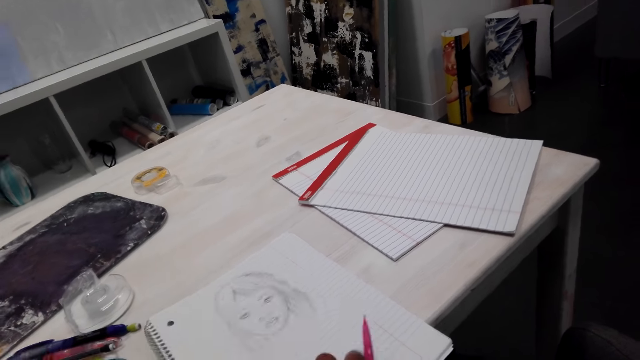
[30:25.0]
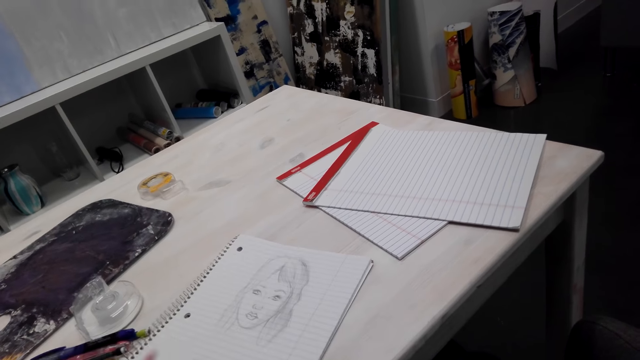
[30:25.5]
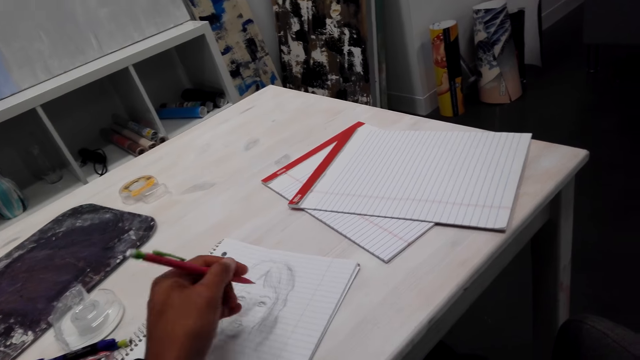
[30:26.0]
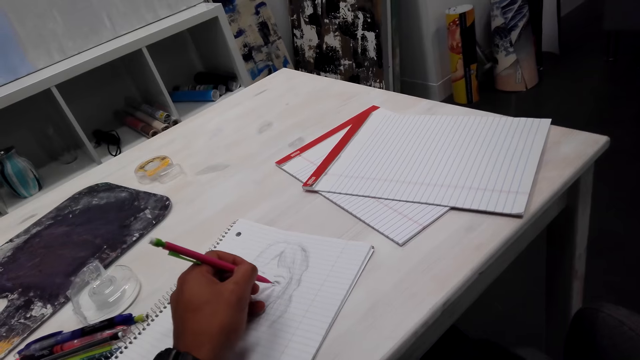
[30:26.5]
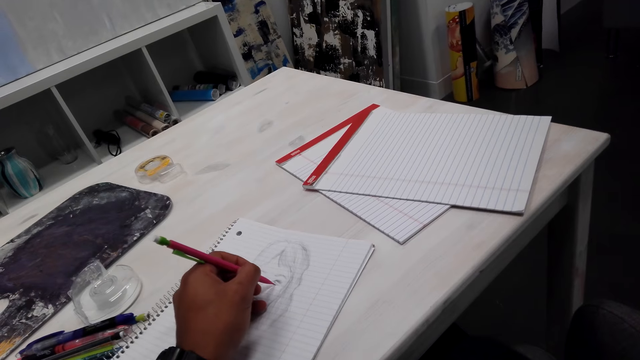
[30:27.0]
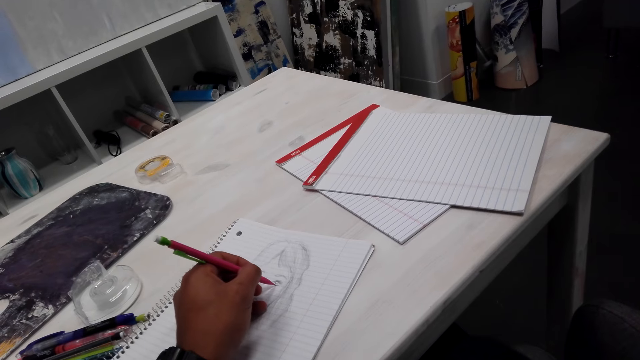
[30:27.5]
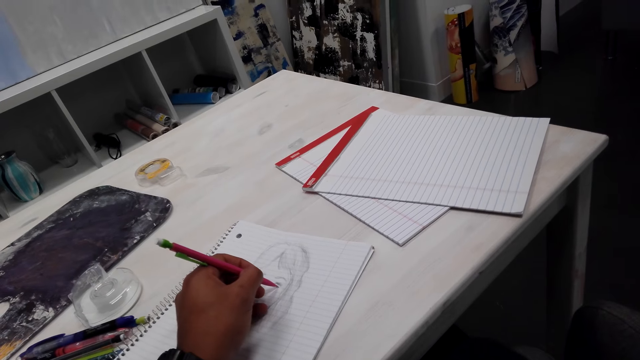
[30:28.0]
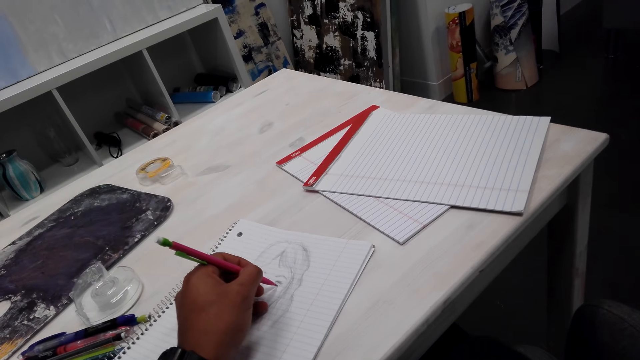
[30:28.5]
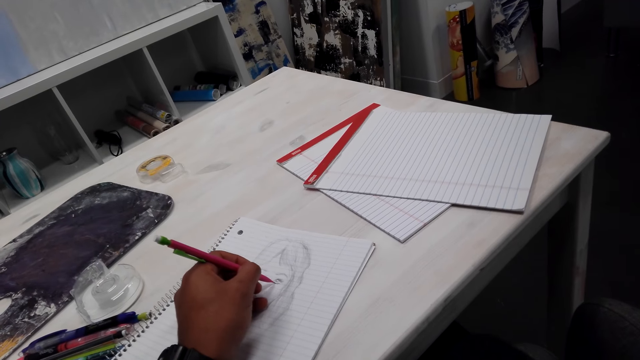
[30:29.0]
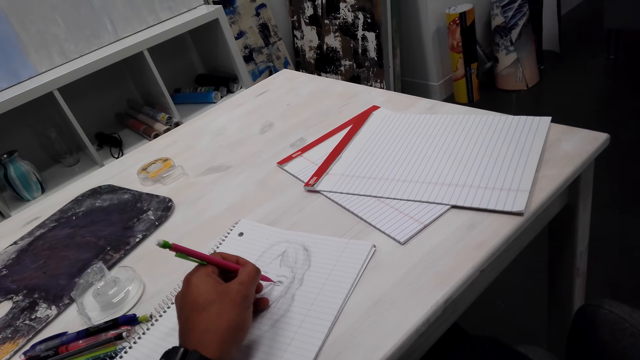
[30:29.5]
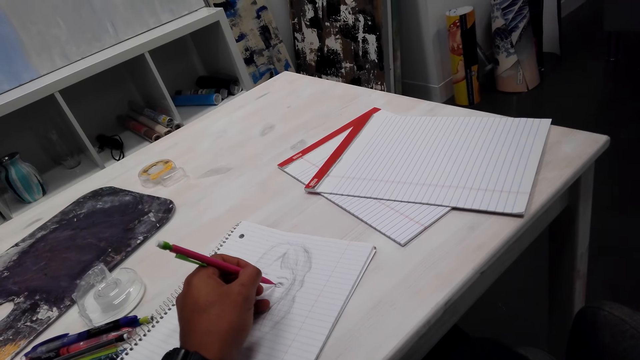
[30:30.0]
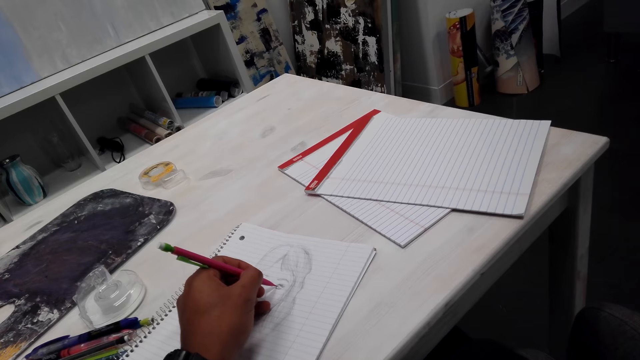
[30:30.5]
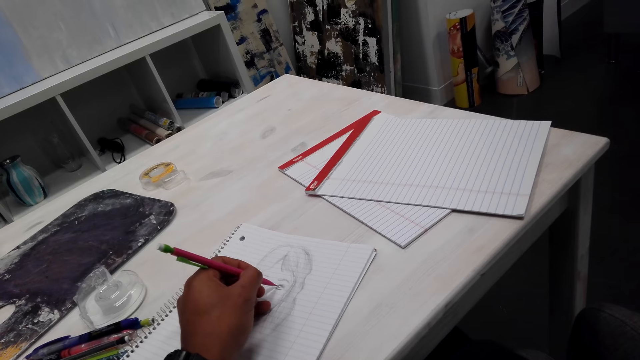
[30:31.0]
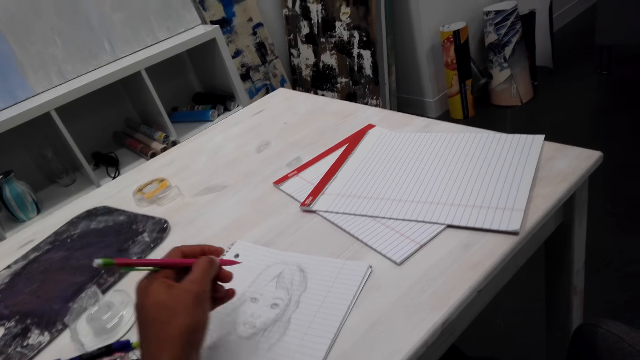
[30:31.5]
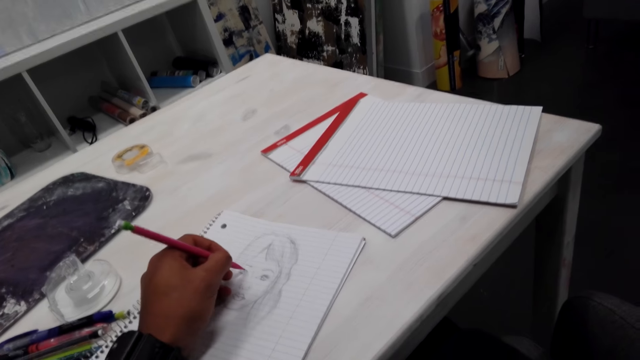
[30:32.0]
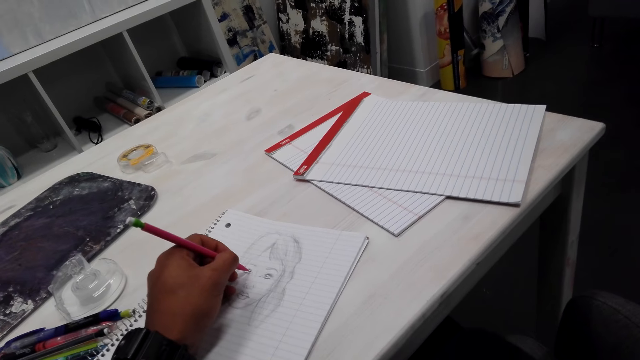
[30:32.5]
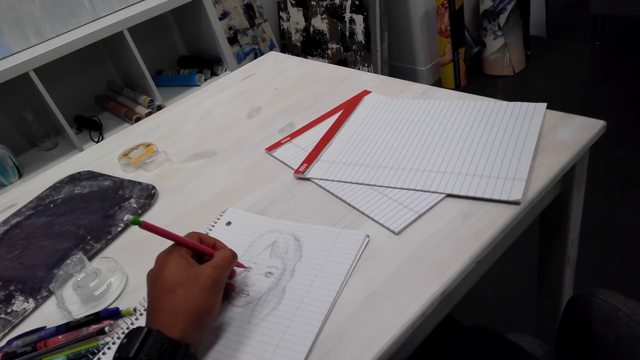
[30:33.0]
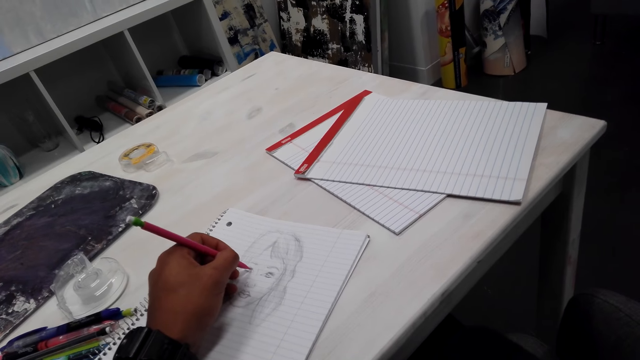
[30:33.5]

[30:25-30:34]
The camera wearer draws pictures.

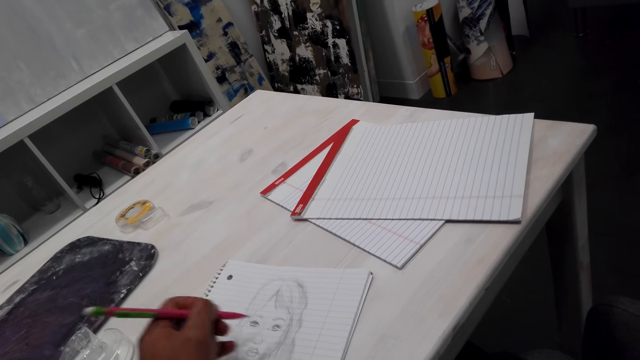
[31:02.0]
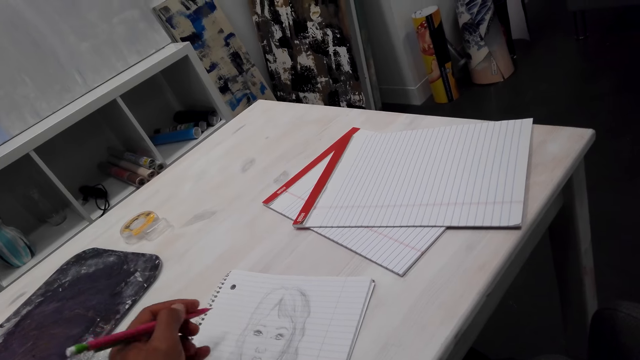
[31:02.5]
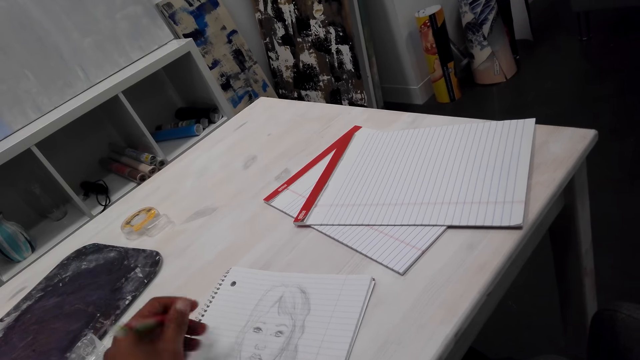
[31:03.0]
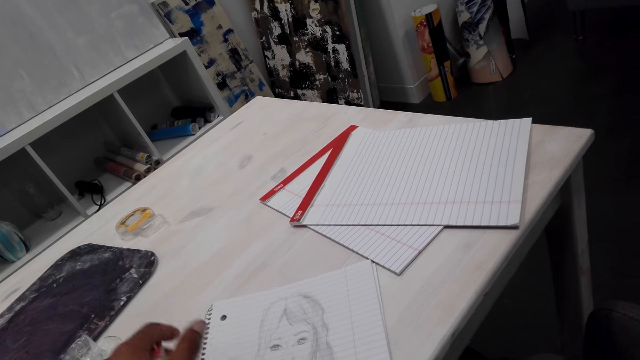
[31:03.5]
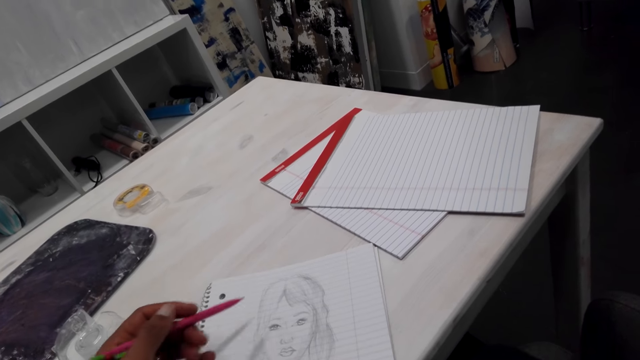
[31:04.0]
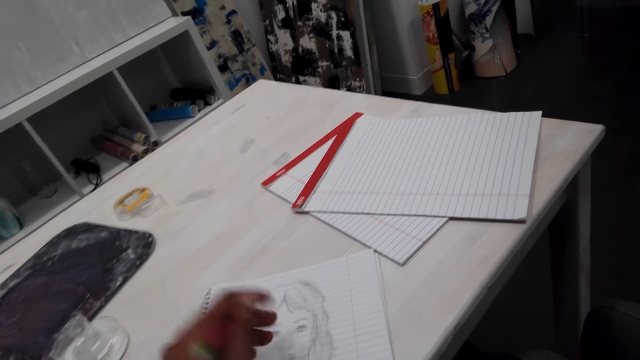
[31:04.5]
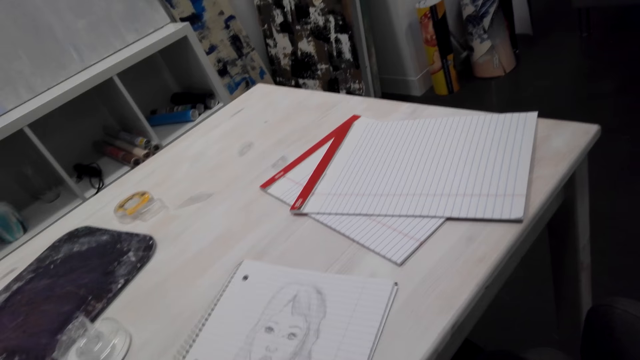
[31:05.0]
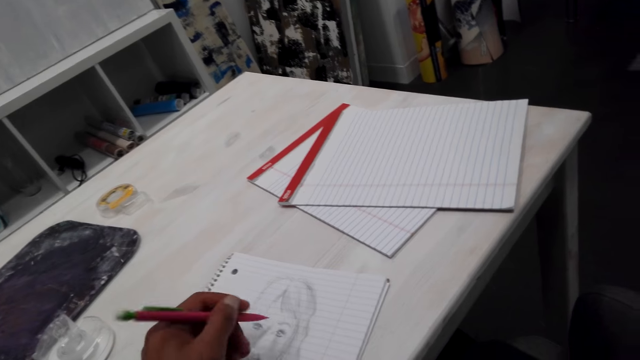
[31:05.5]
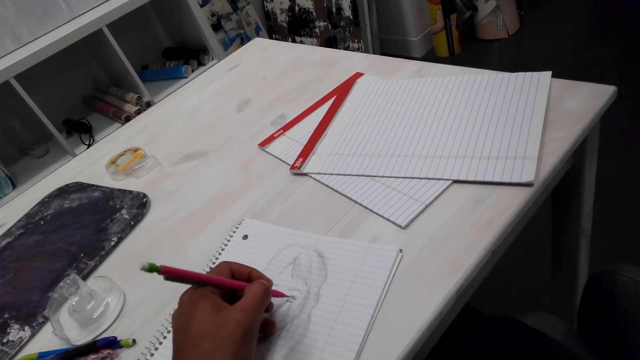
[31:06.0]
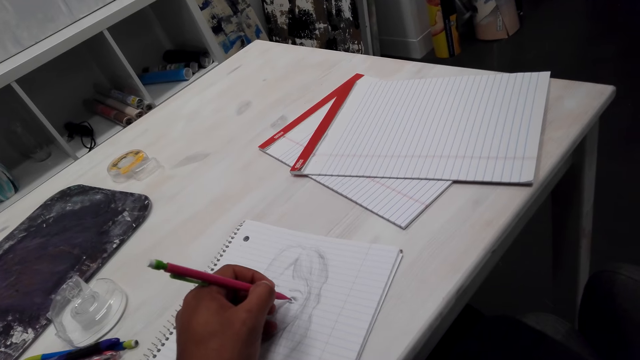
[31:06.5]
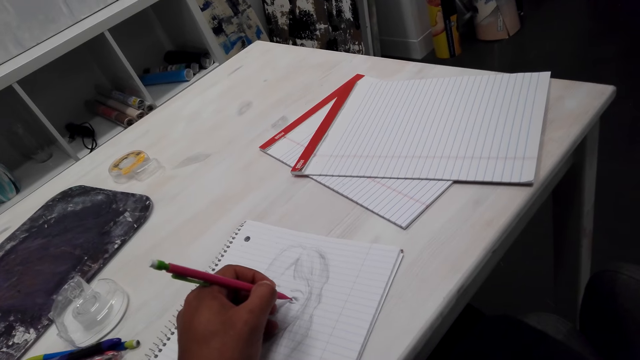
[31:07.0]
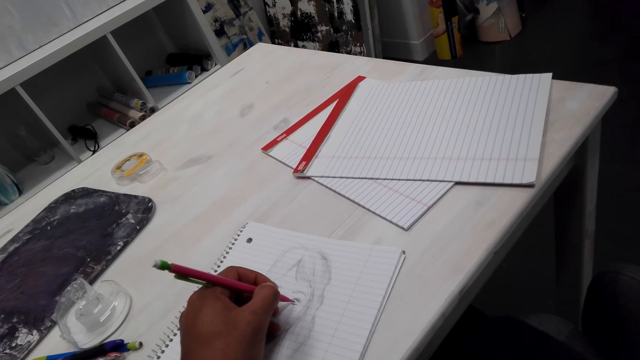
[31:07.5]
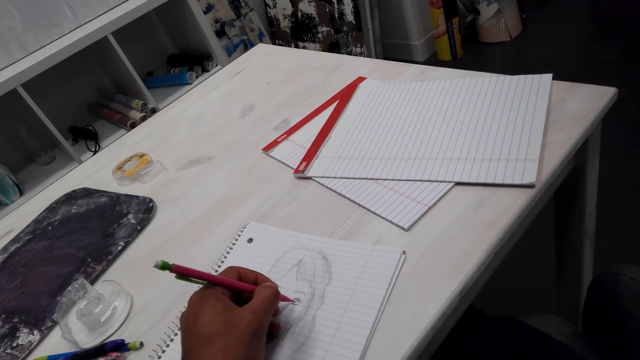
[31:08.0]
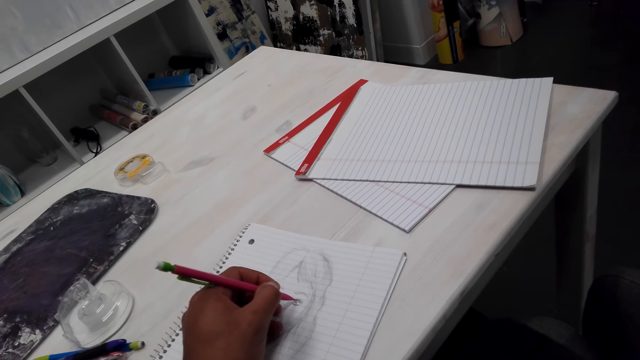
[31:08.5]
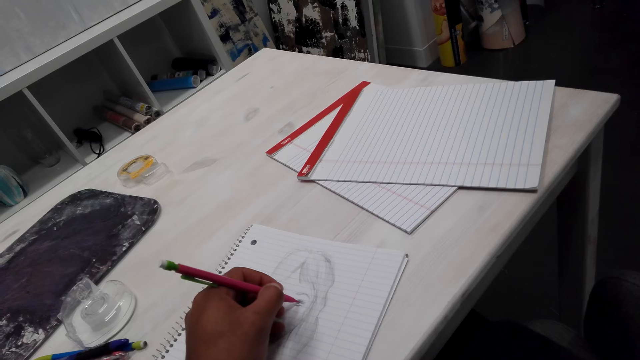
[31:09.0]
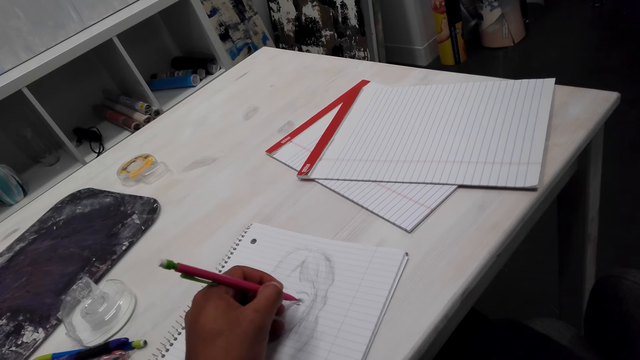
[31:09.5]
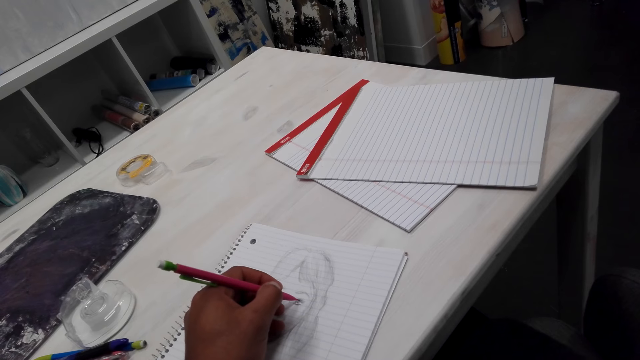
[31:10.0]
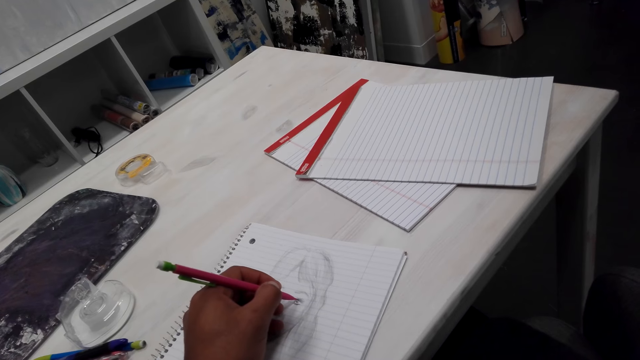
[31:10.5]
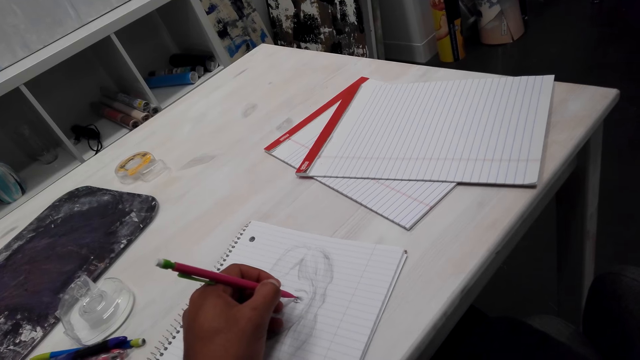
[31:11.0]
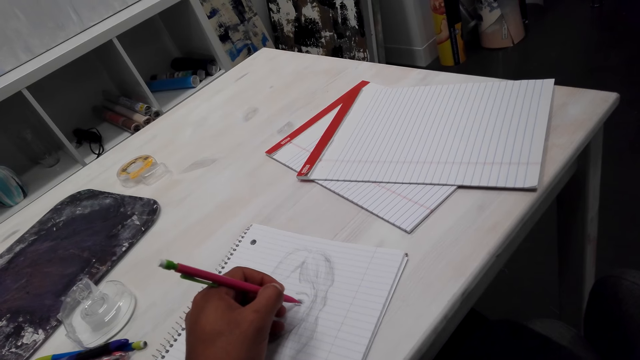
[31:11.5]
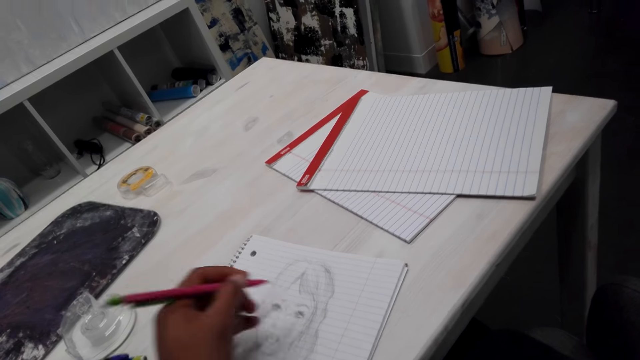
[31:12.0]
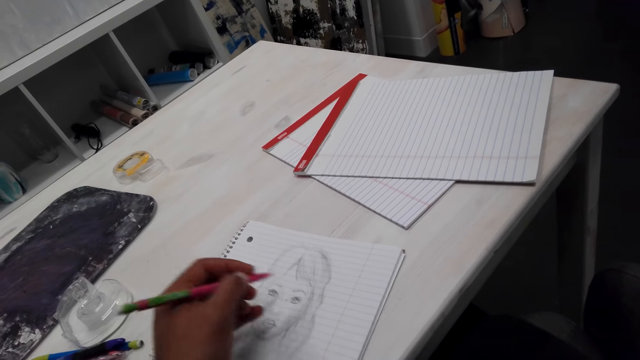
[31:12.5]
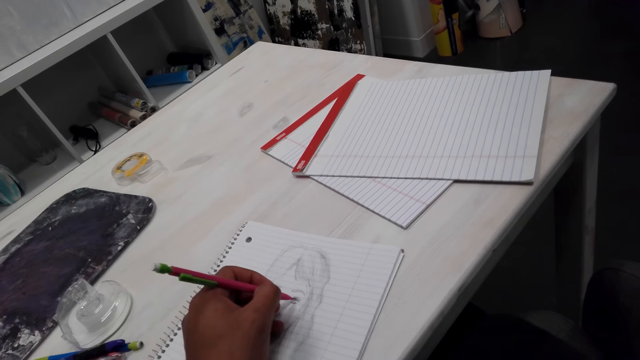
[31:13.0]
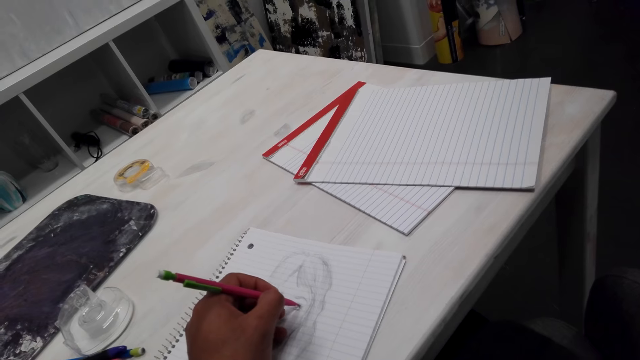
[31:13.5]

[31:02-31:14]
The camera wearer turns the book around. They touch the book. They draw pictures on the book with a pencil. They talk to a person on the phone.
